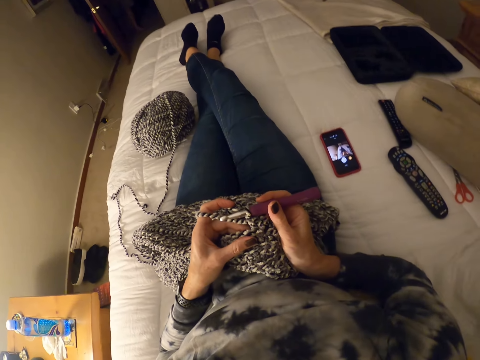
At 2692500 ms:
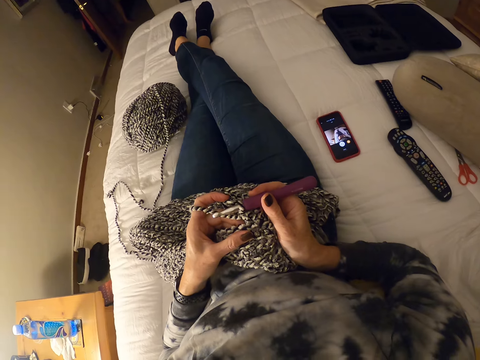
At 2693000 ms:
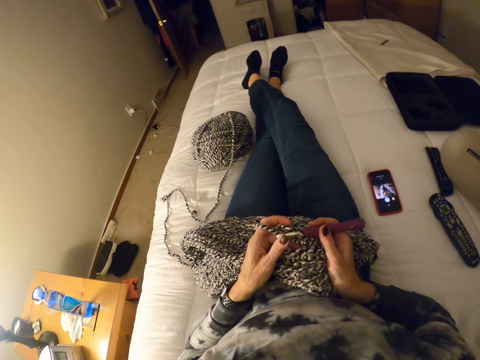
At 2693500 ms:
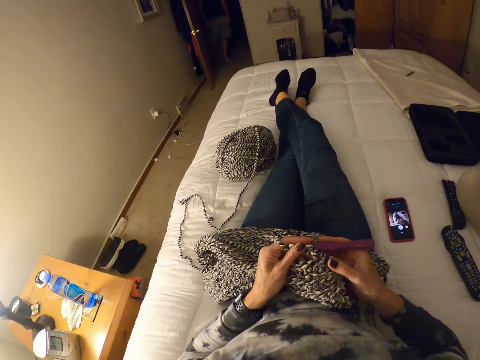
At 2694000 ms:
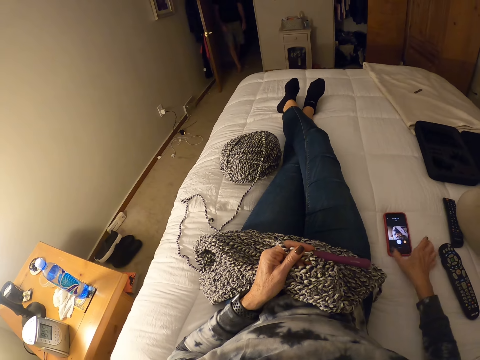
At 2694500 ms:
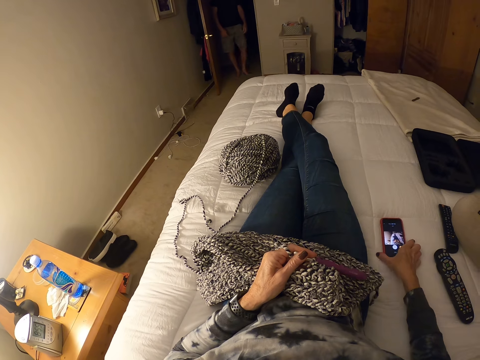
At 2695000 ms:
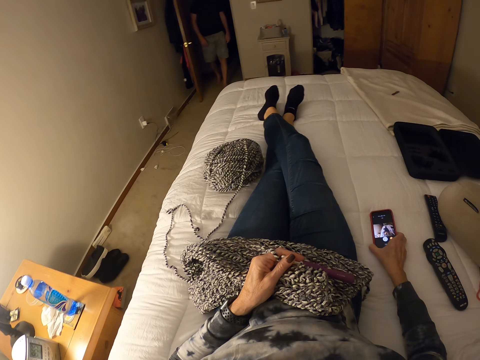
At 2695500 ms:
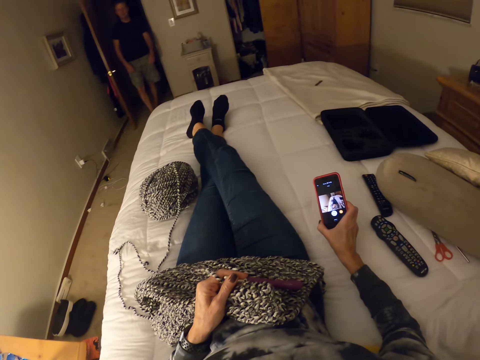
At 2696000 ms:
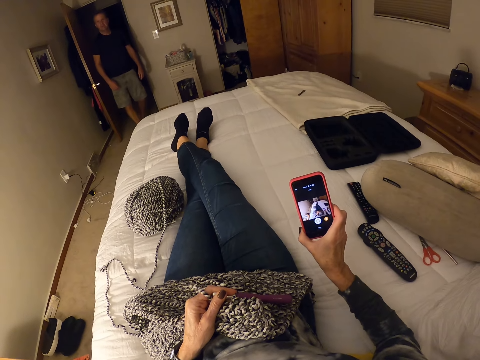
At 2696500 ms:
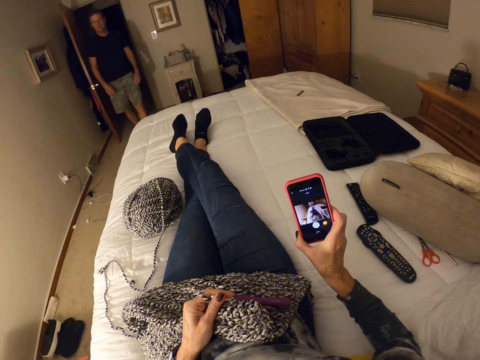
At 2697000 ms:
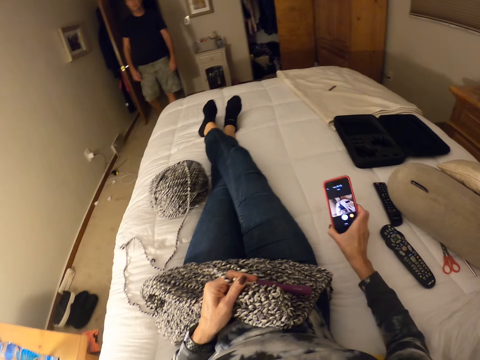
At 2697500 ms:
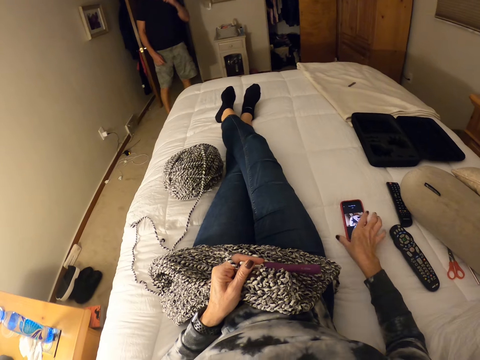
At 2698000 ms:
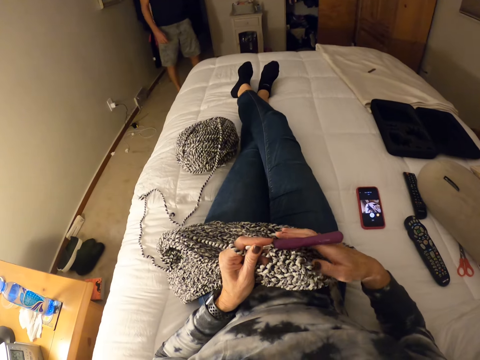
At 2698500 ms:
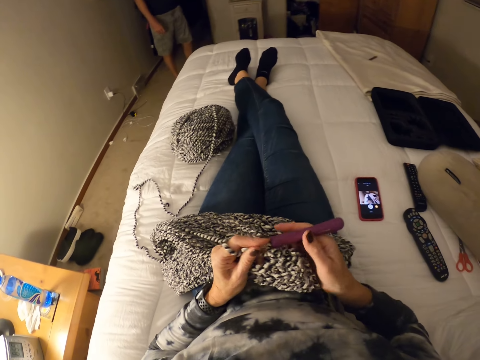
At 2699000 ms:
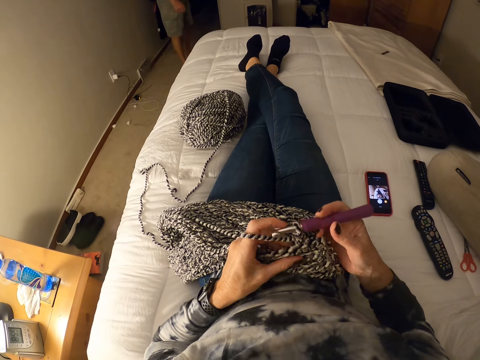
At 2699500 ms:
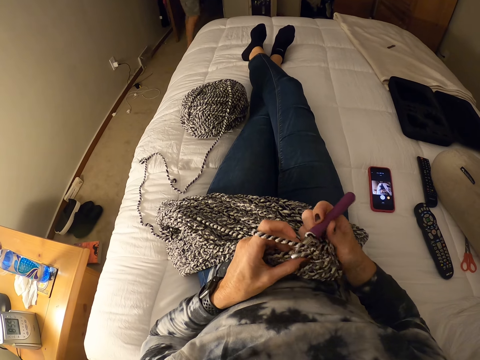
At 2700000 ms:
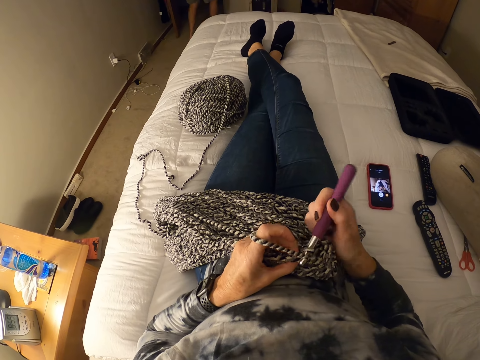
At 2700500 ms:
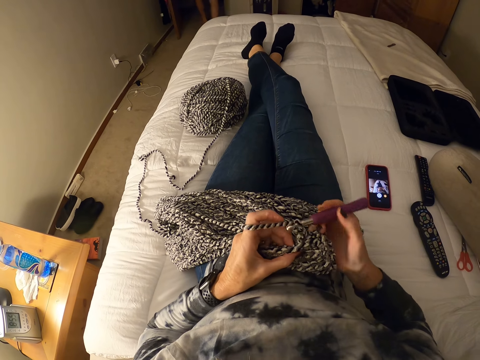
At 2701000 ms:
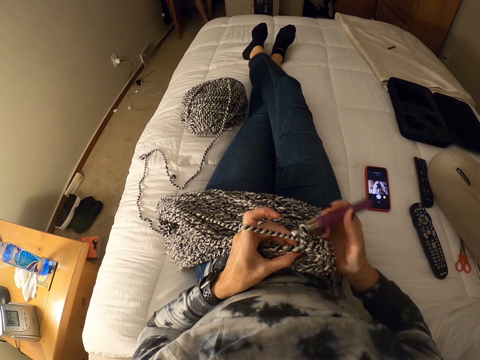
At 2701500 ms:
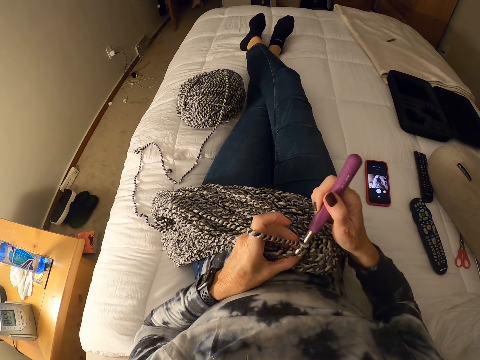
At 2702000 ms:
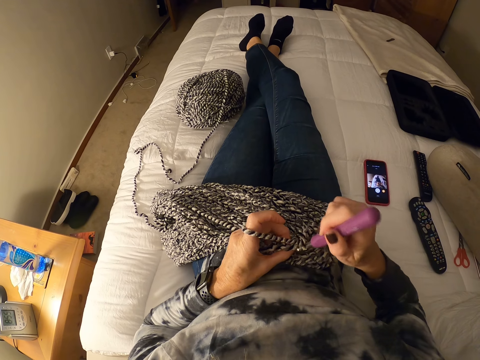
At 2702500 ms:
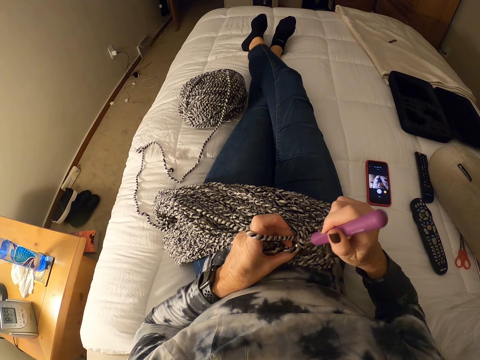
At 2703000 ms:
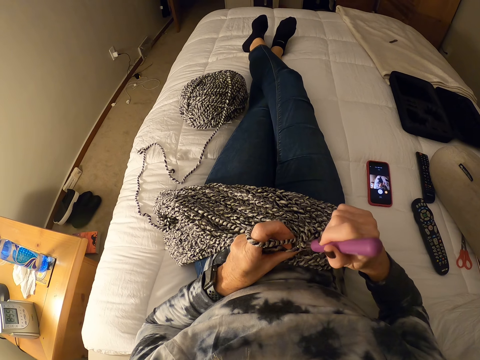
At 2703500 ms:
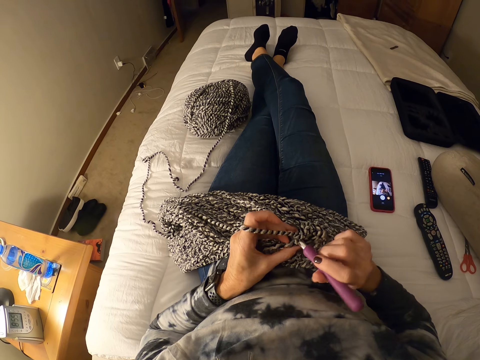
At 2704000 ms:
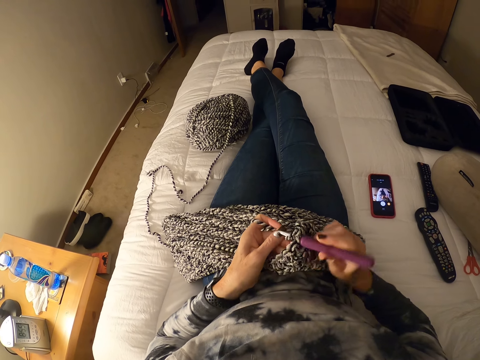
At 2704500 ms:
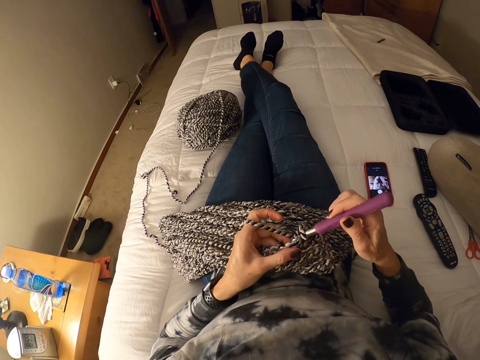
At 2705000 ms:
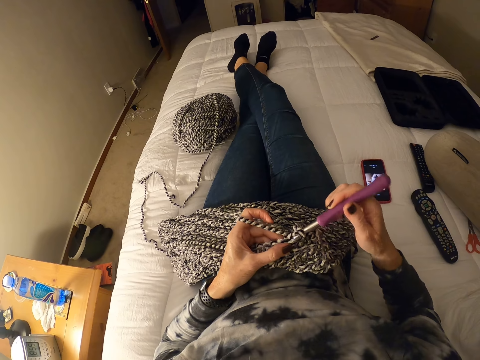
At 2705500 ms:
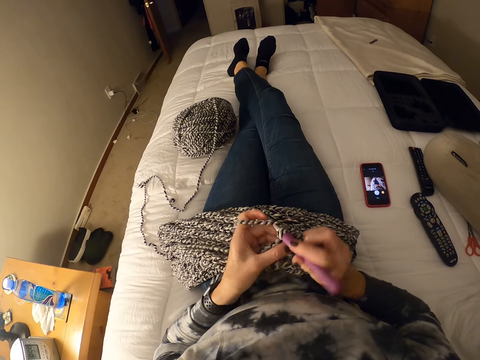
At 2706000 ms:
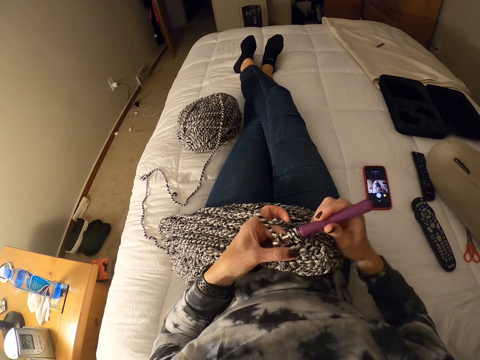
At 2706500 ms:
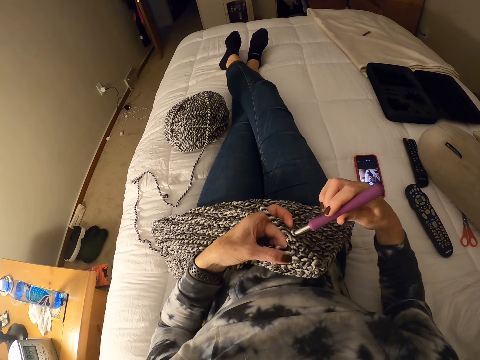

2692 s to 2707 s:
The camera wearer holds the crochet hook with her left hand. She grabs a phone on the bed with her right hand. A man walks through the door. The camera wearer holds the phone. She drops the phone on the bed. She holds the crochet hook with her right hand. The man walks away. The camera wearer crochets with the yarn.

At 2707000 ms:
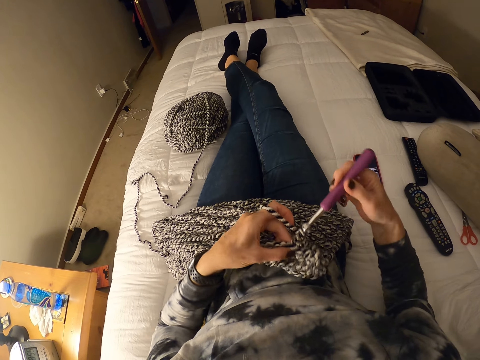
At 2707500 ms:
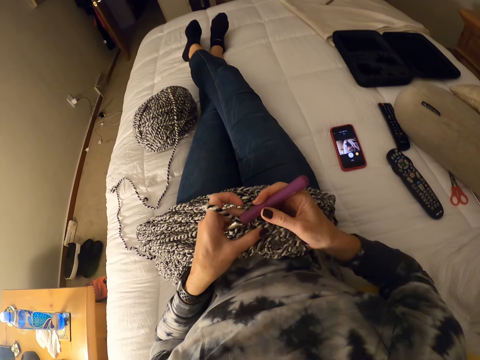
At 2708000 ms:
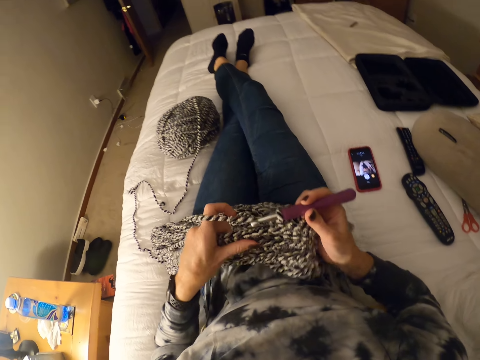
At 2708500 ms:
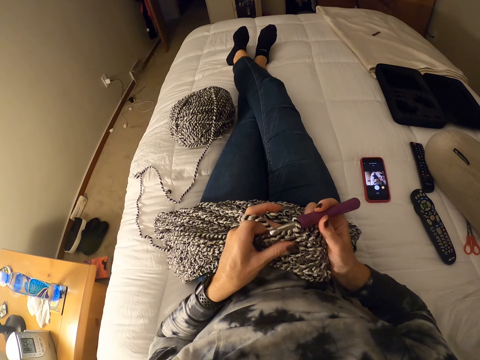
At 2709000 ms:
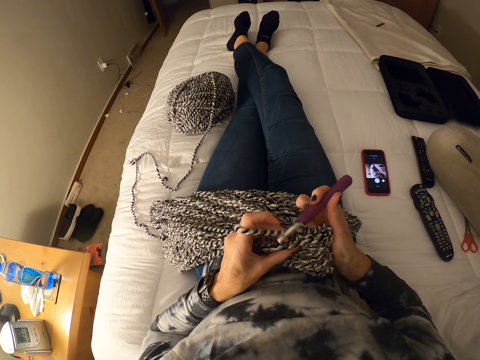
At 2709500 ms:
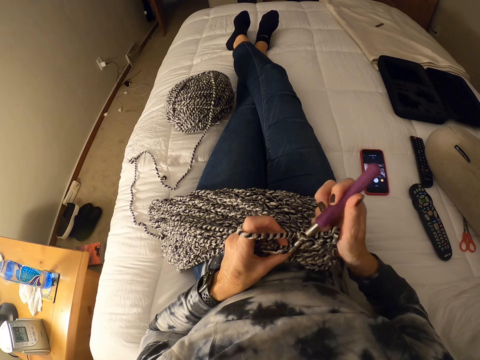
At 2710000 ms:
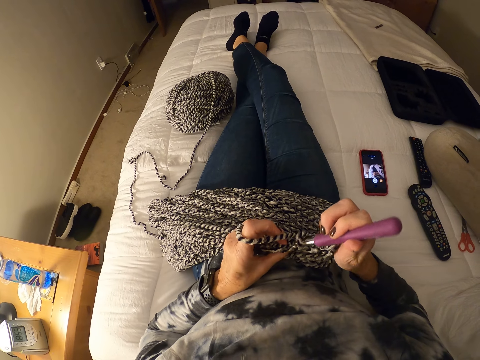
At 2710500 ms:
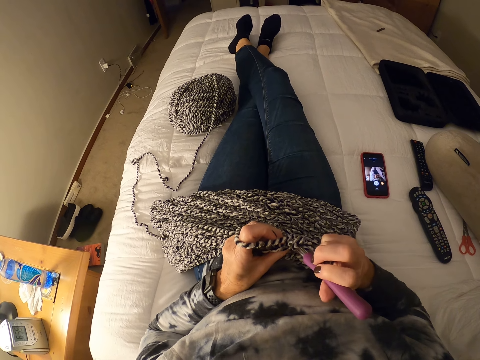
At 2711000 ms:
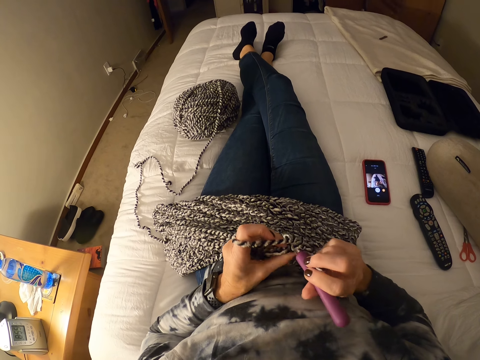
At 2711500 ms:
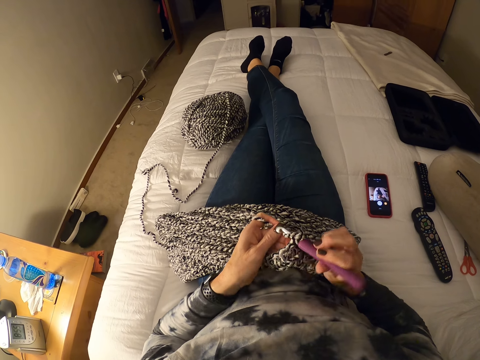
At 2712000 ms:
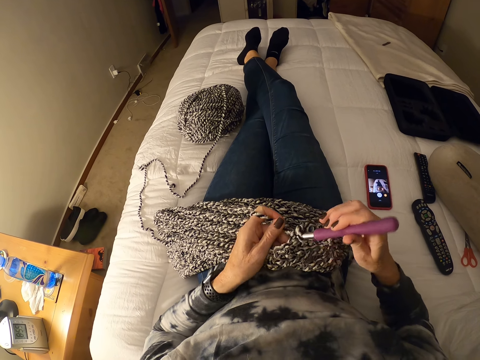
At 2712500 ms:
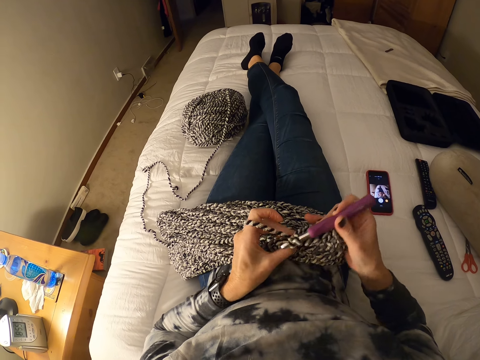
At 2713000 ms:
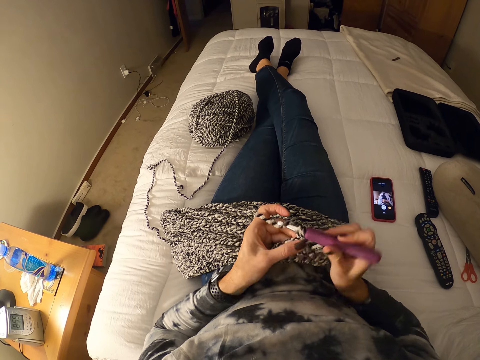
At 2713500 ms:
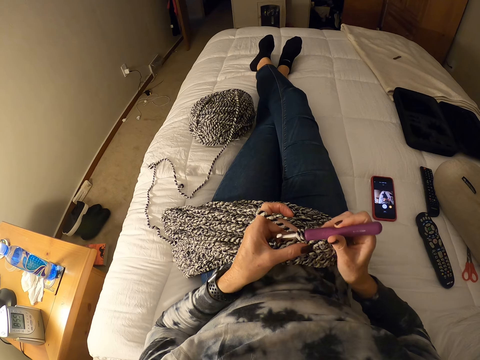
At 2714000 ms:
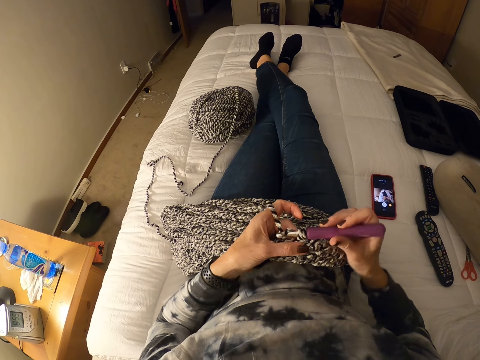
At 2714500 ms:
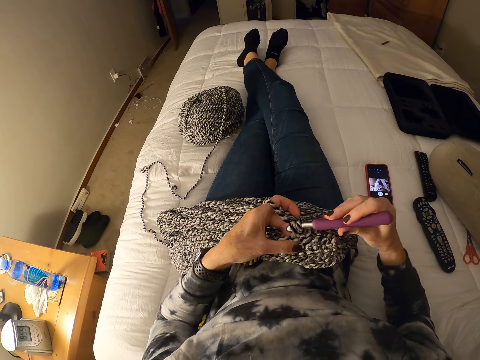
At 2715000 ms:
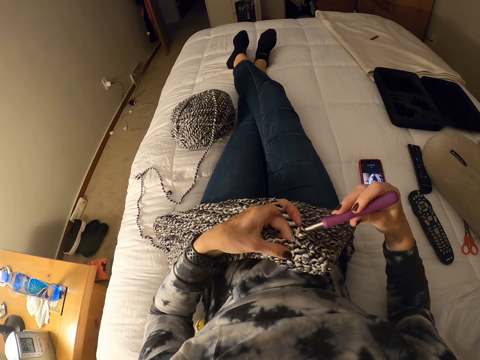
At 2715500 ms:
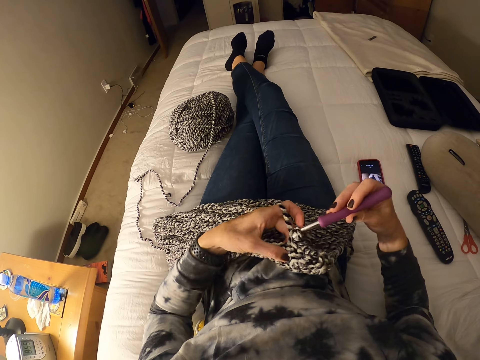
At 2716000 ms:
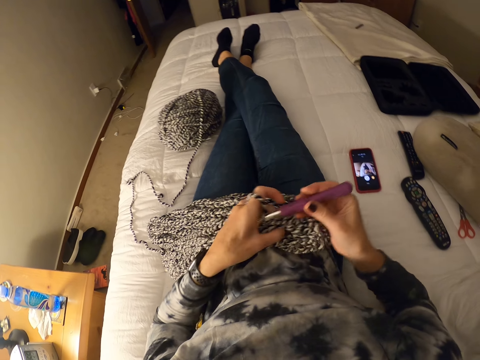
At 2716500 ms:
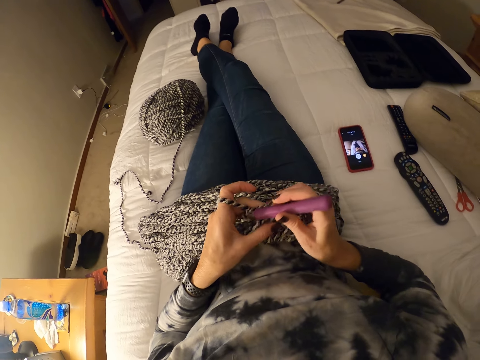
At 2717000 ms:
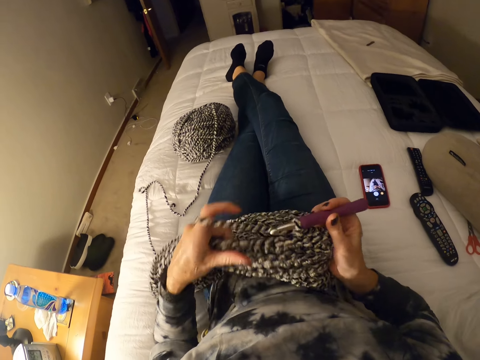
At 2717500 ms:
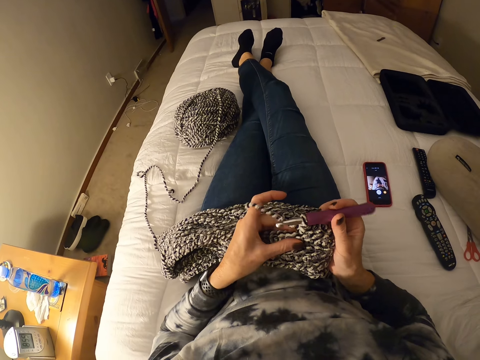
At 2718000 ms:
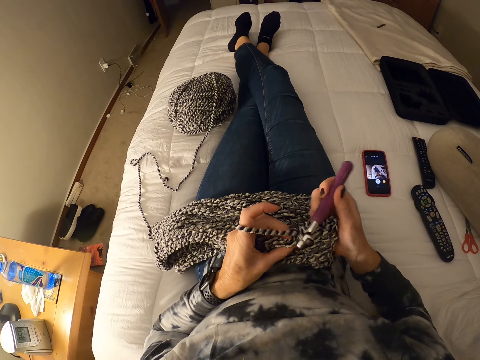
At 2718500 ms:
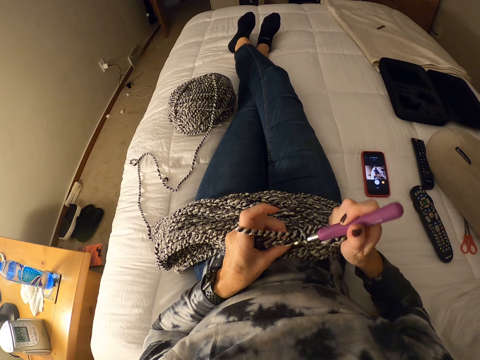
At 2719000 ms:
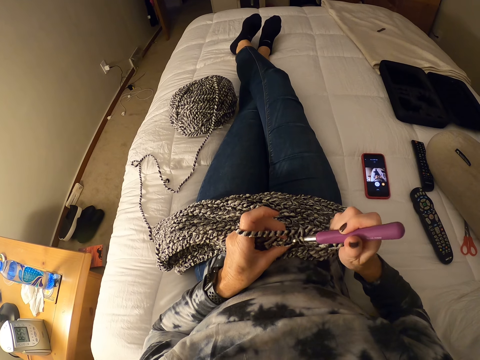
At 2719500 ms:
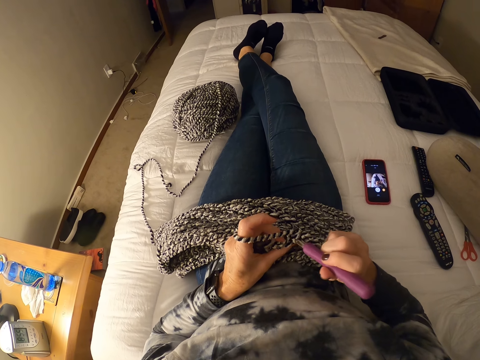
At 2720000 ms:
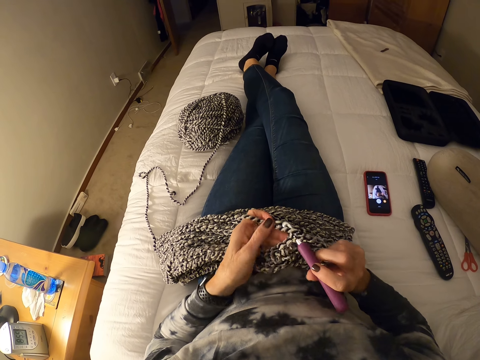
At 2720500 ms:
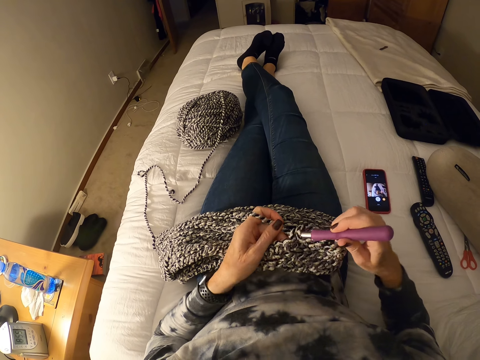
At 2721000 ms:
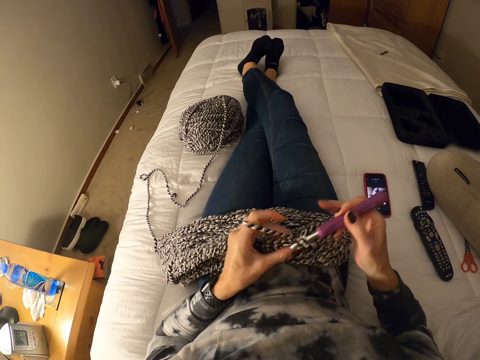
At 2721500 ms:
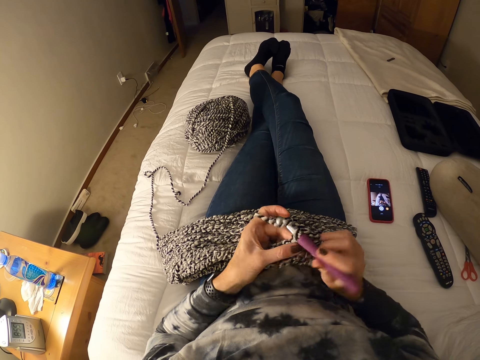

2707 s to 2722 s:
The camera wearer adjusts the yarn with her left hand. She straightens the fabric. She crochets with the yarn.
